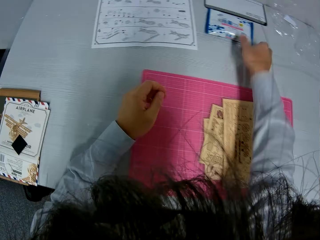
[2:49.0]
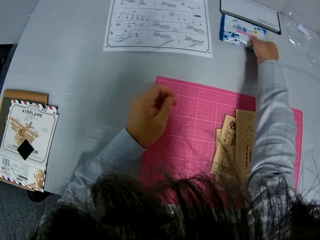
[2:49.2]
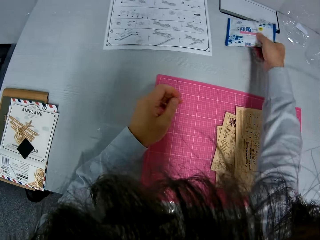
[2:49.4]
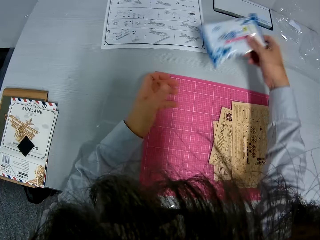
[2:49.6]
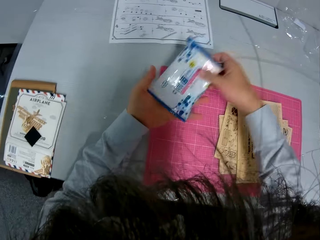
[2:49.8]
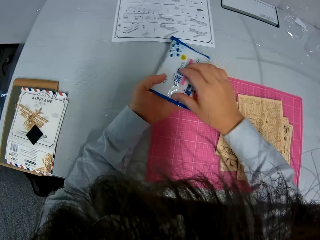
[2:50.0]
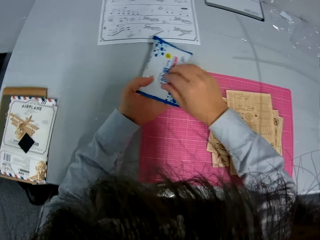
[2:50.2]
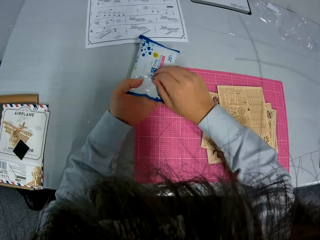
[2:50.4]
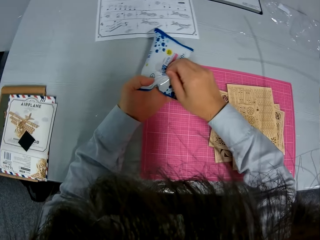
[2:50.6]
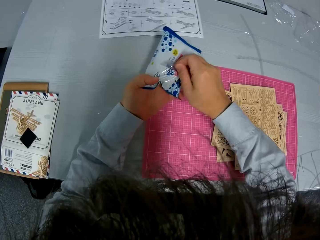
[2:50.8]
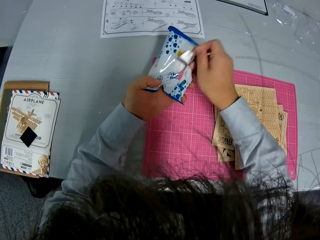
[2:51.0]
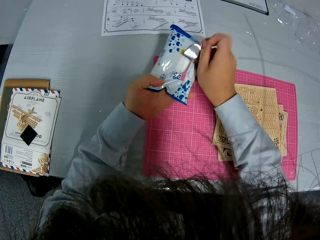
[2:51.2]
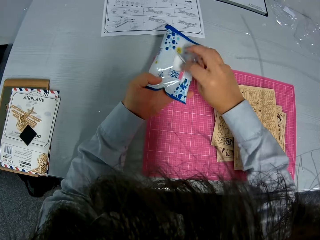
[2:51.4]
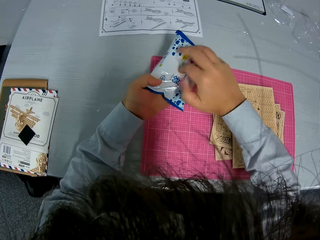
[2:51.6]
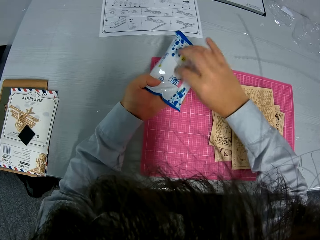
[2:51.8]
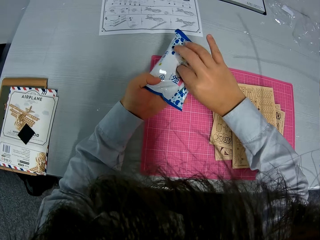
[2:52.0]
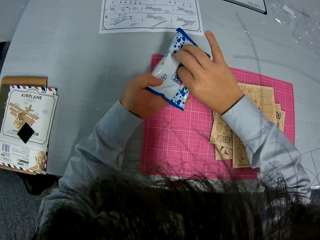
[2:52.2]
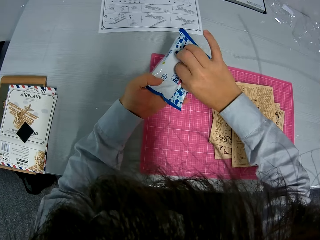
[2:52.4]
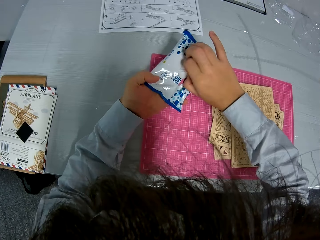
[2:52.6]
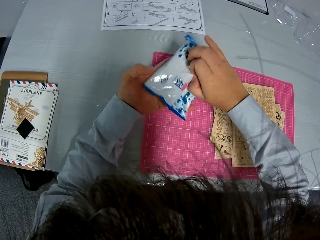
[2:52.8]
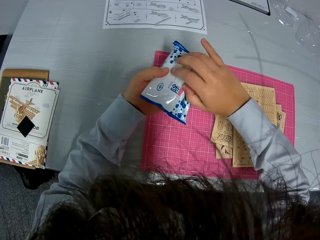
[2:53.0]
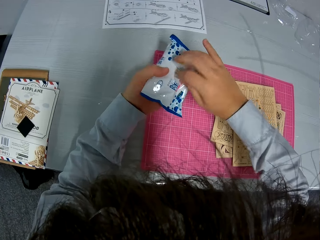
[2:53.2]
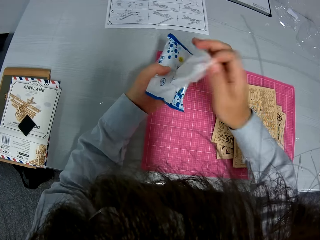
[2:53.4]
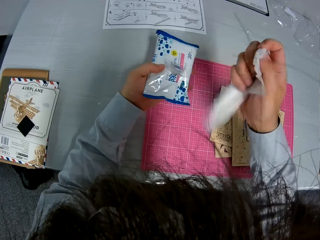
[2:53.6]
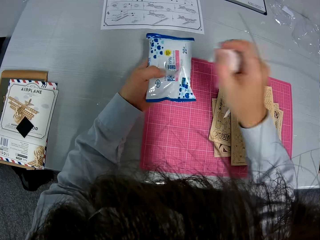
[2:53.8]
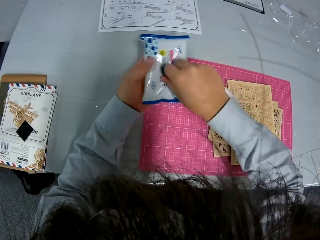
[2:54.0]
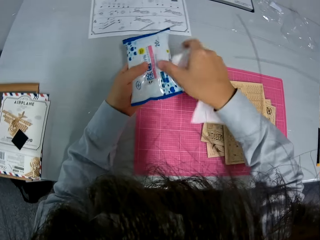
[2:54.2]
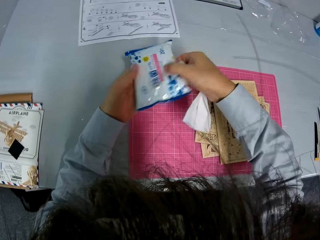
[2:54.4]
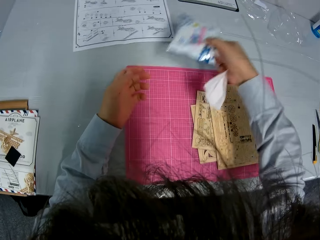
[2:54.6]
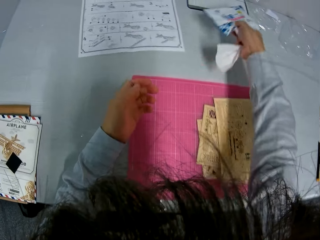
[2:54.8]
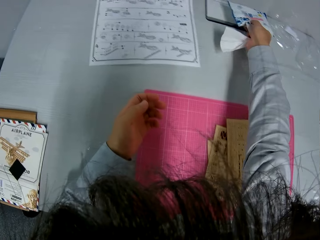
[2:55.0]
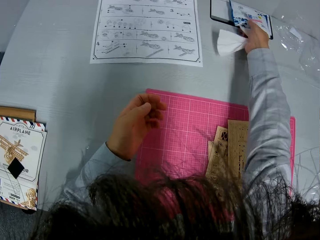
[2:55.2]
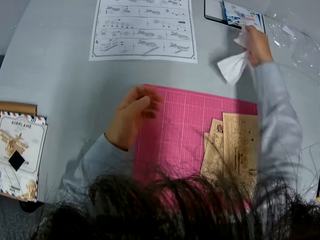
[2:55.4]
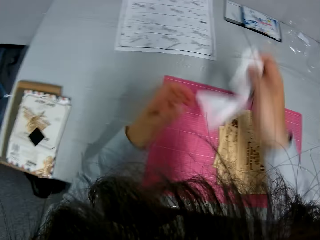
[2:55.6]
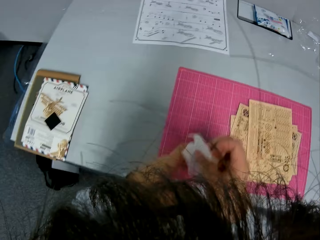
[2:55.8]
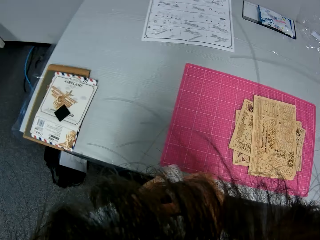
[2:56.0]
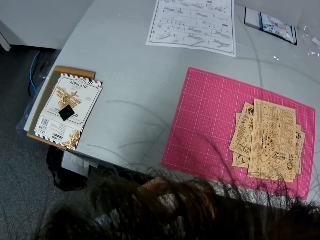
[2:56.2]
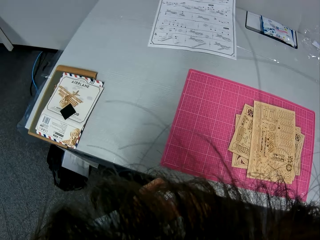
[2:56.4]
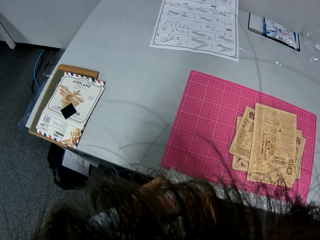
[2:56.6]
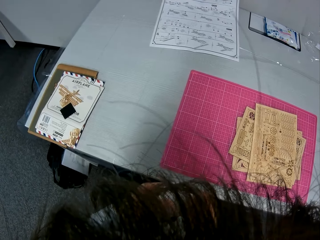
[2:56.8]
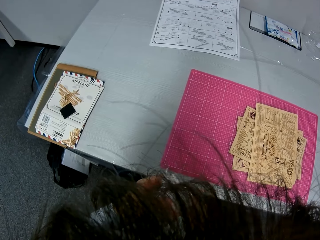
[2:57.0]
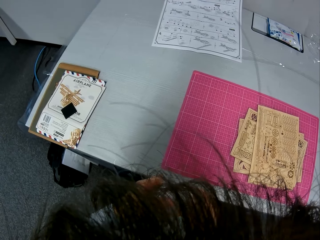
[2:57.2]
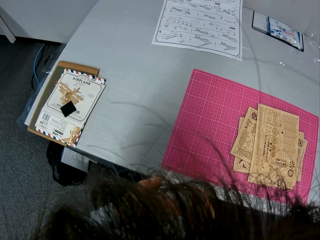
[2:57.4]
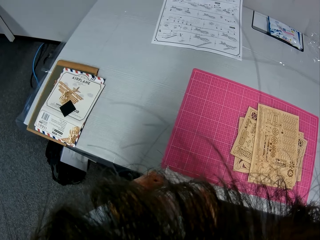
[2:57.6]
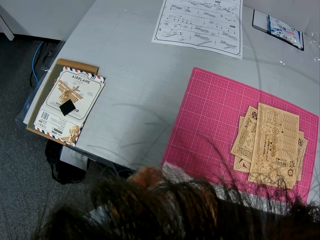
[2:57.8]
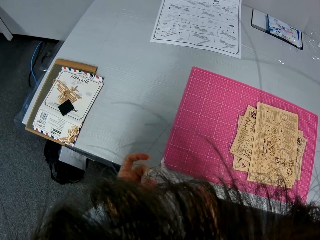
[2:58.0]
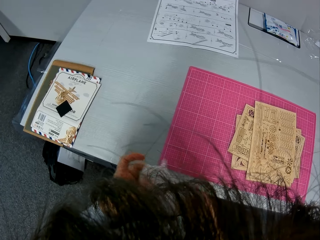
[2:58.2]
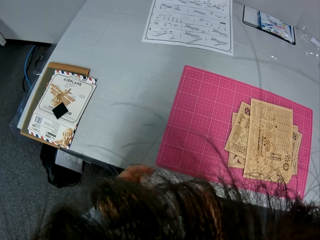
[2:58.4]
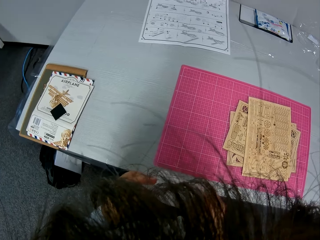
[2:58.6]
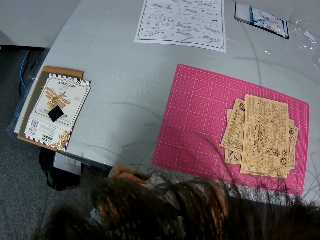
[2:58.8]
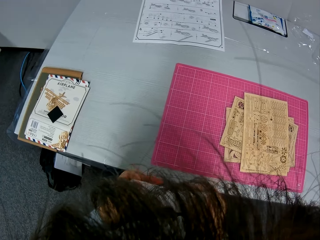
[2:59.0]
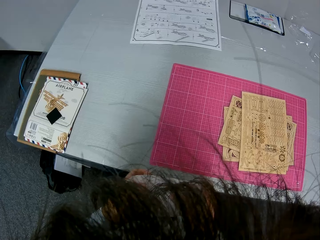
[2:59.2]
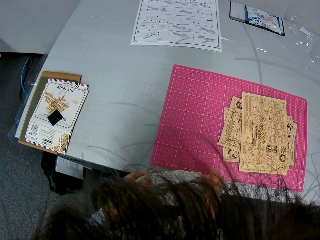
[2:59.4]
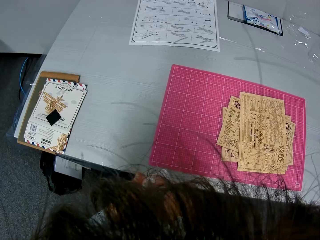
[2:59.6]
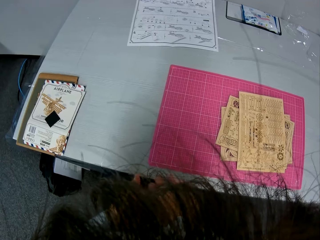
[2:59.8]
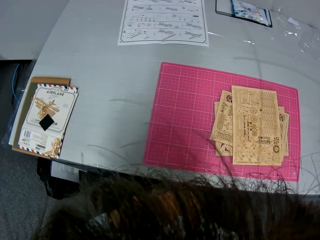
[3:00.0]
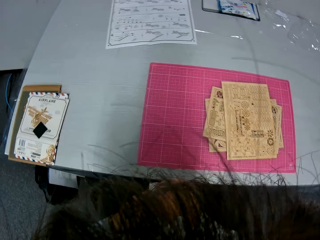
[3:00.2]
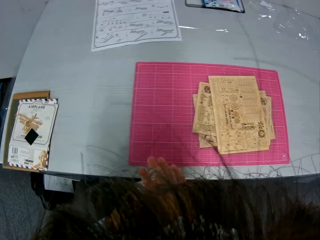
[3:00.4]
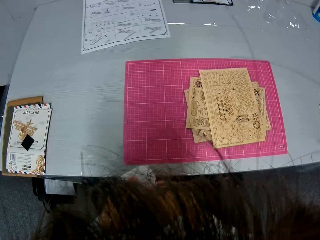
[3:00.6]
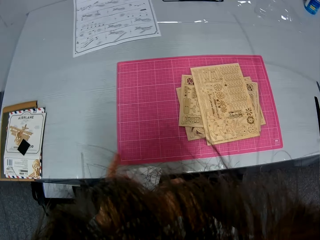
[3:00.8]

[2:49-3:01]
The camera wearer takes the wet wipes. She opens the wet wipes, removes the wipe and closes the wet wipe. She puts down the wet wipes. She cleans her hand with the wipe.

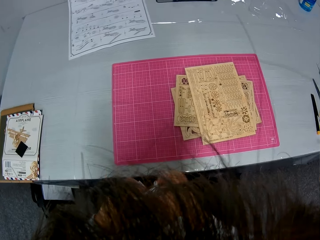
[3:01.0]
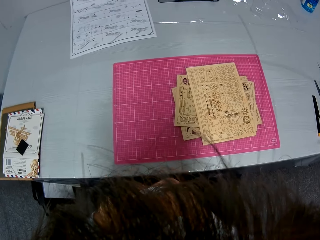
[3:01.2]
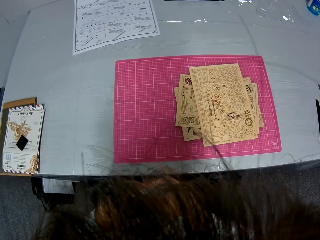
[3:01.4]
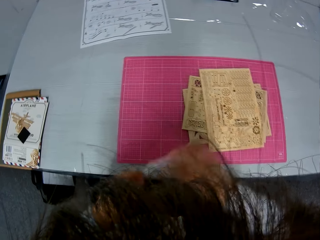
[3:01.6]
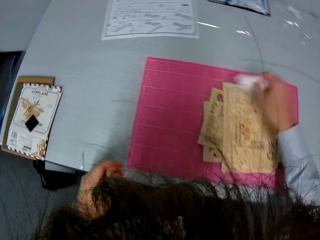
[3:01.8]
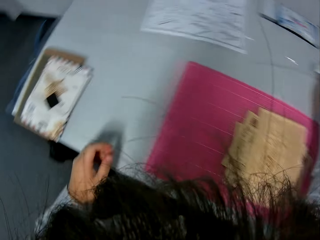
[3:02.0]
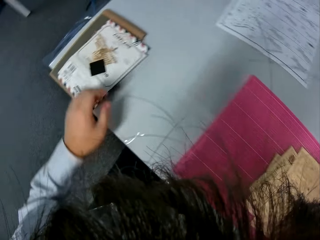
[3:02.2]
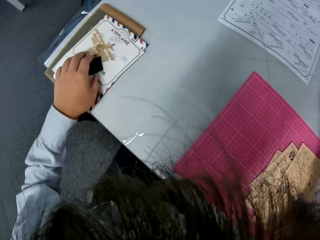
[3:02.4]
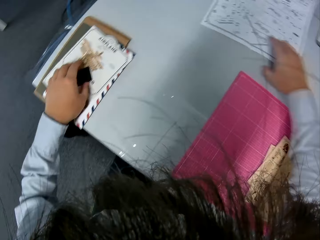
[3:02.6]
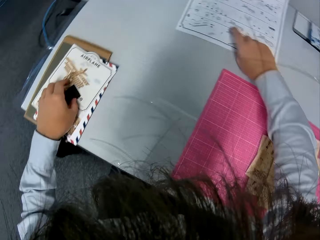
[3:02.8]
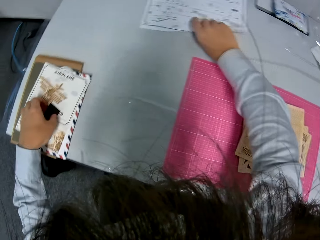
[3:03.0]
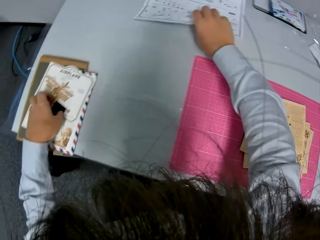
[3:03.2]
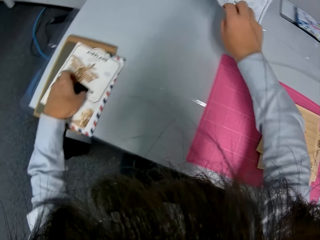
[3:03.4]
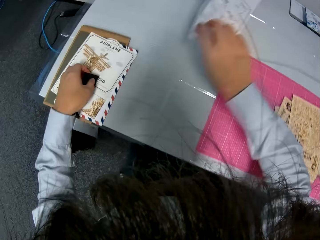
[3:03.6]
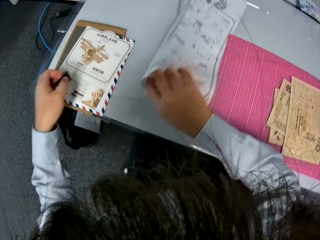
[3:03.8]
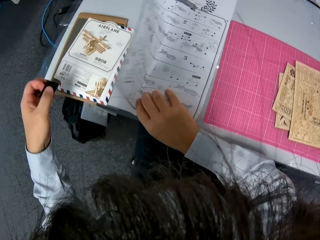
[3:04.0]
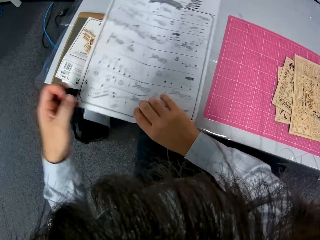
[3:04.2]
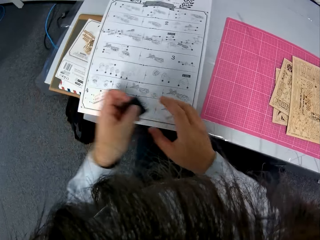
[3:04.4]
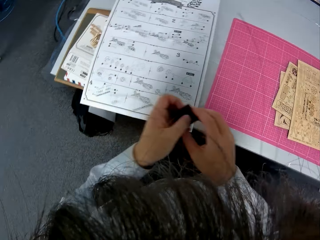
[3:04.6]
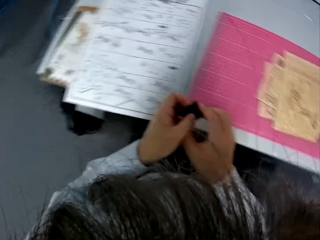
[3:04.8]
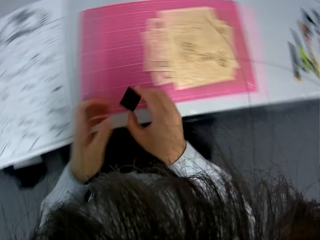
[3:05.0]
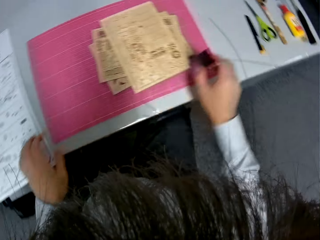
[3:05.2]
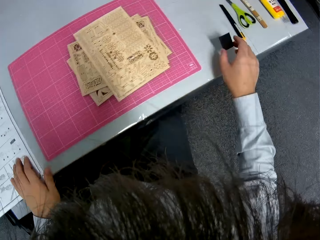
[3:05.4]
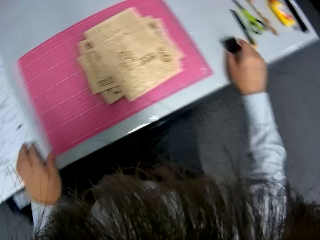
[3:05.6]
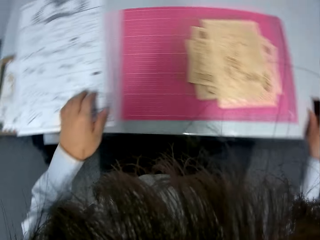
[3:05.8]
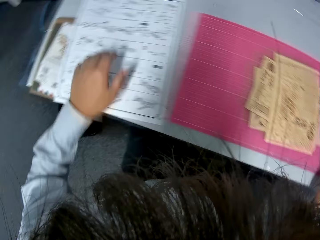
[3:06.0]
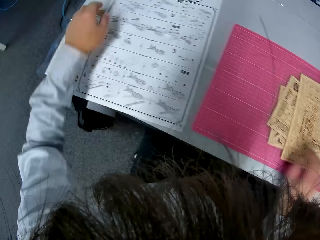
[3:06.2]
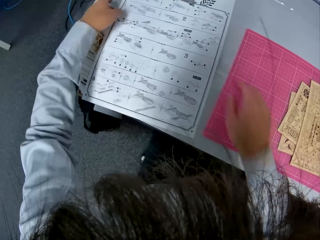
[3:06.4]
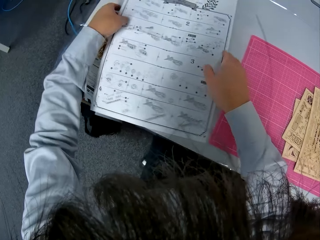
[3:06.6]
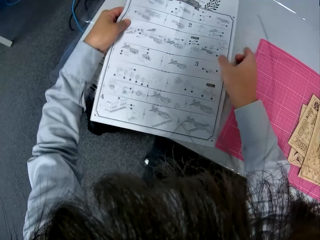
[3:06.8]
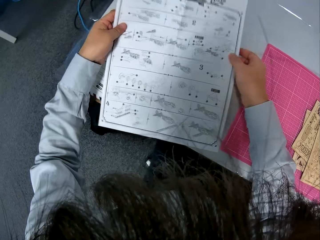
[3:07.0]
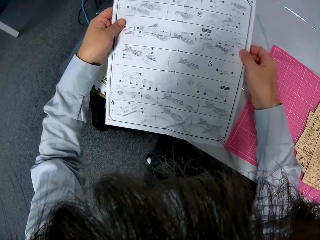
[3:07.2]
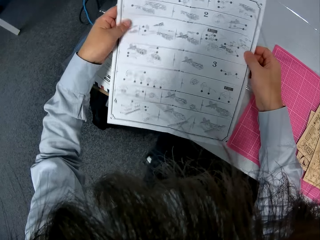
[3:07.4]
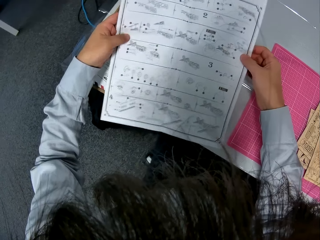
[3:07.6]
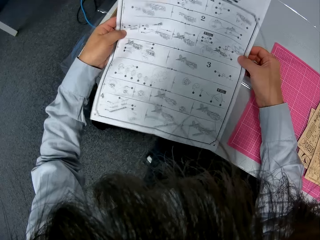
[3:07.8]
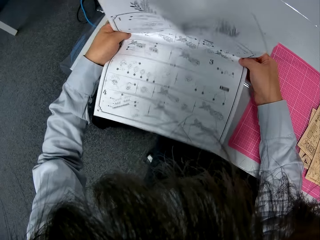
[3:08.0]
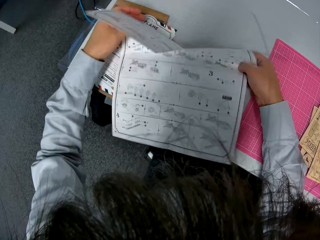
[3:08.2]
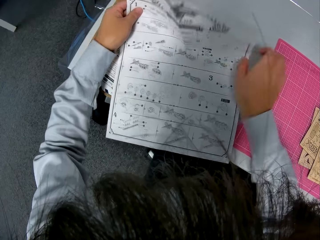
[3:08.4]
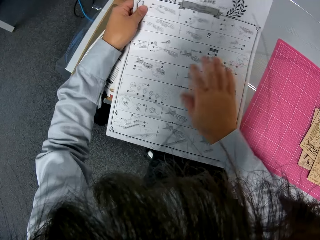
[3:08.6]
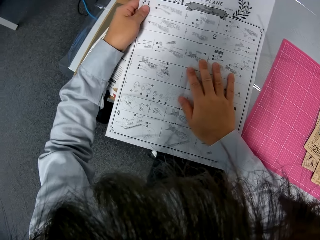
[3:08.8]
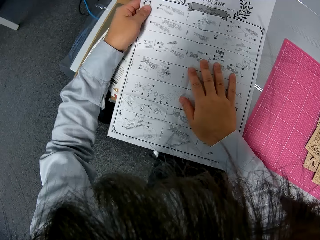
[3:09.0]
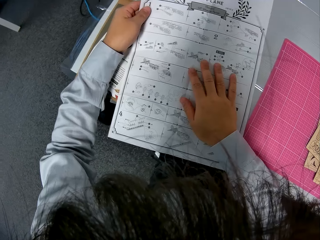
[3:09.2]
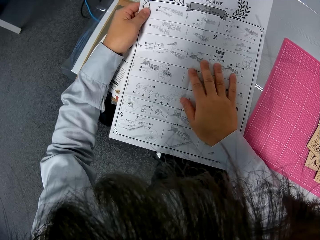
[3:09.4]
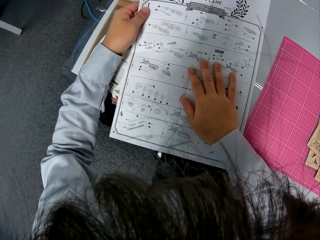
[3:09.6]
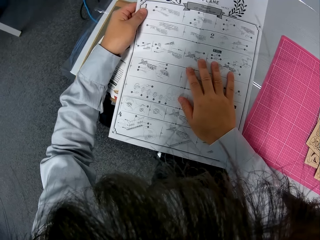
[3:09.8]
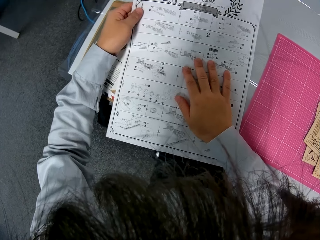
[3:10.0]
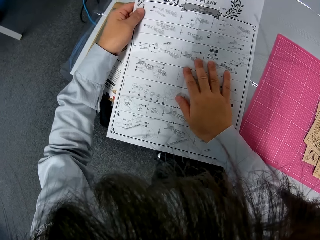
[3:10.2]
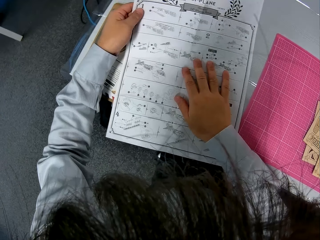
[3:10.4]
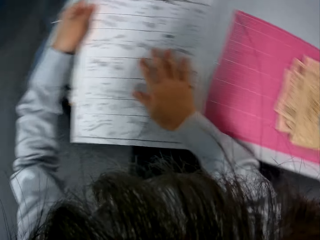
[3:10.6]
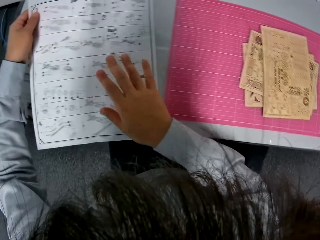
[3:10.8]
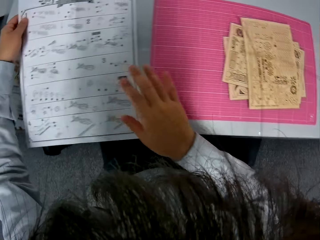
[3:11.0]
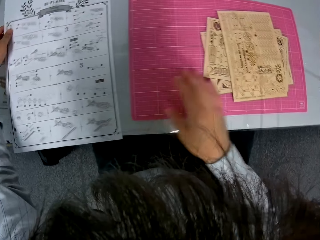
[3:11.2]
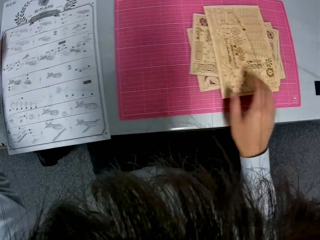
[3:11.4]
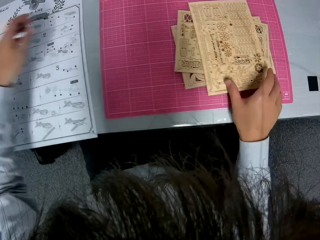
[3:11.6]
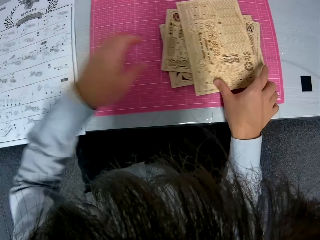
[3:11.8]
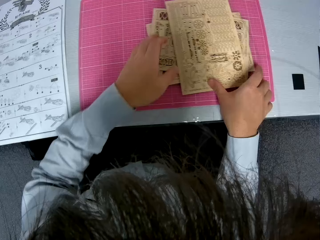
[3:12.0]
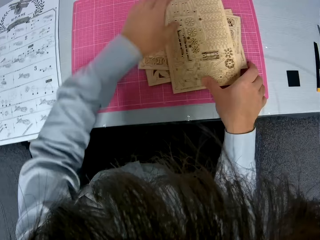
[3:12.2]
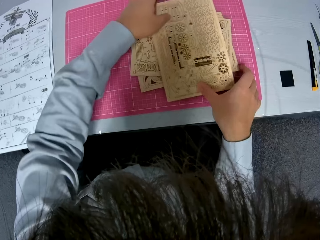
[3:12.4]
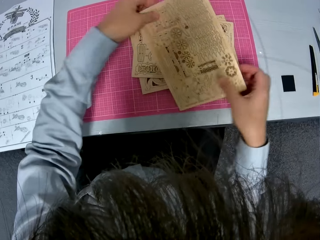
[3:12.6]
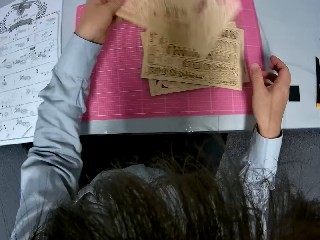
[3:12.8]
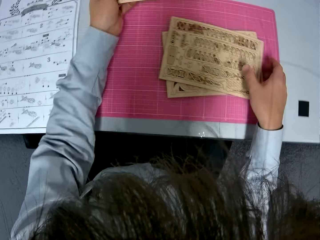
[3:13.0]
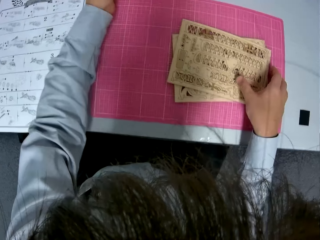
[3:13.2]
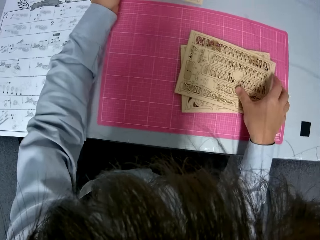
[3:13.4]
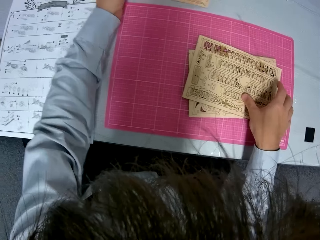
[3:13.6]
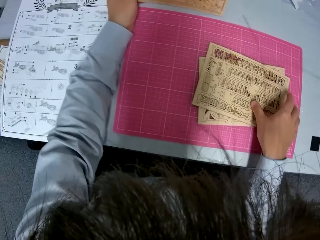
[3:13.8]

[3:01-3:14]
The camera wearer puts the wipe on the table. She picks up the manual. She picks up a card. She drops the manual. She moves the manual close. She drops the card. She picks up the manual. She looks at the manual. She rests her hand on the manual. She touches the paperboard model. She picks up the puzzle sheets.
